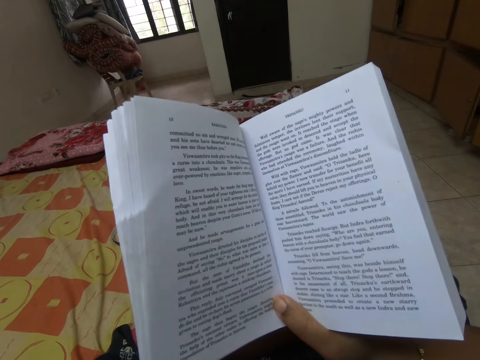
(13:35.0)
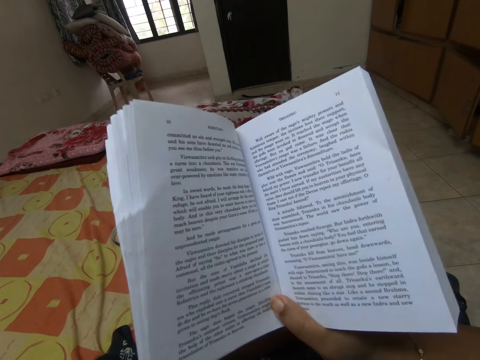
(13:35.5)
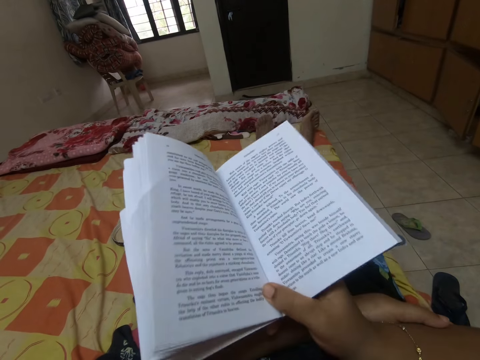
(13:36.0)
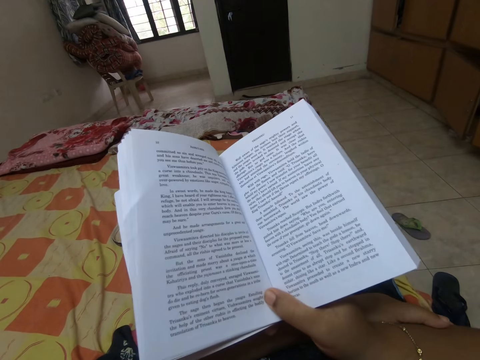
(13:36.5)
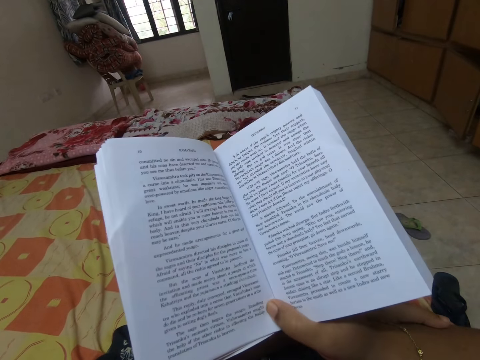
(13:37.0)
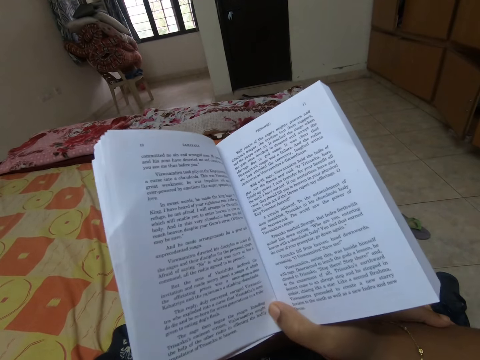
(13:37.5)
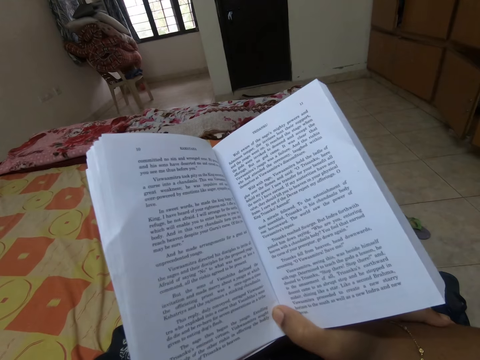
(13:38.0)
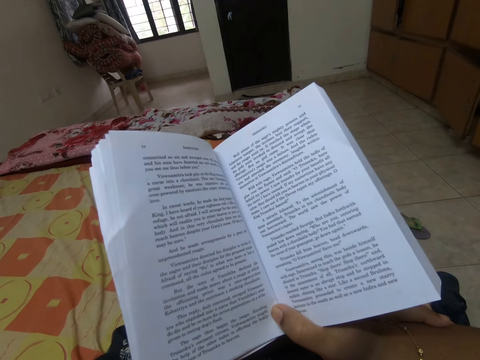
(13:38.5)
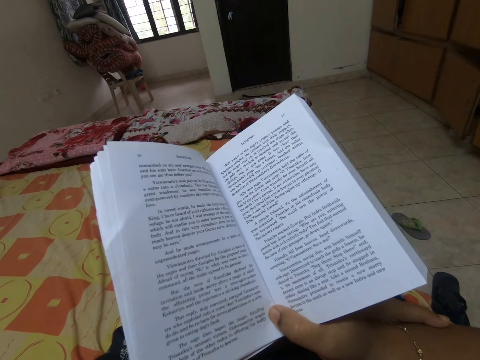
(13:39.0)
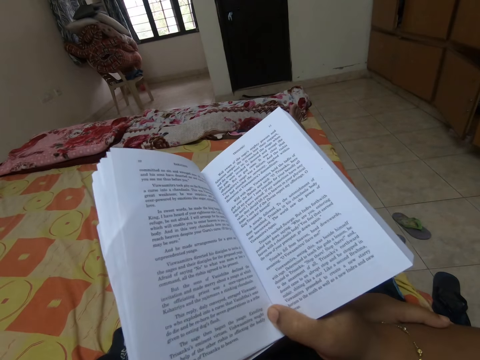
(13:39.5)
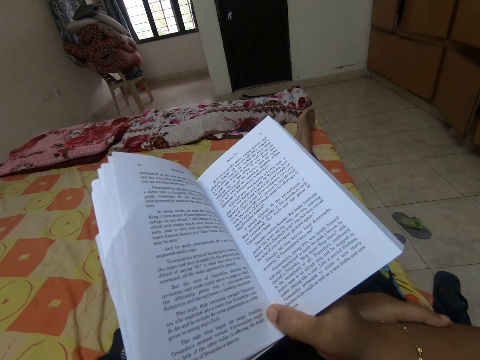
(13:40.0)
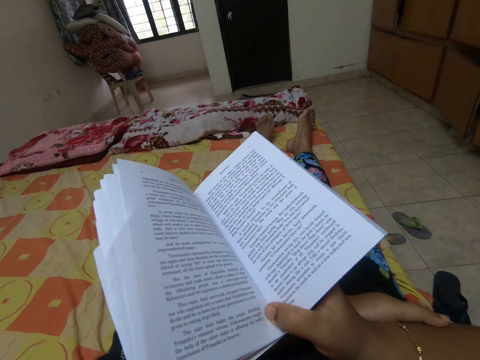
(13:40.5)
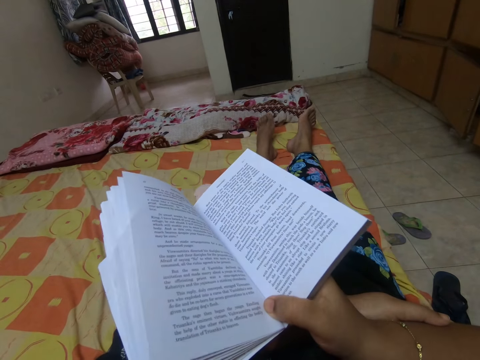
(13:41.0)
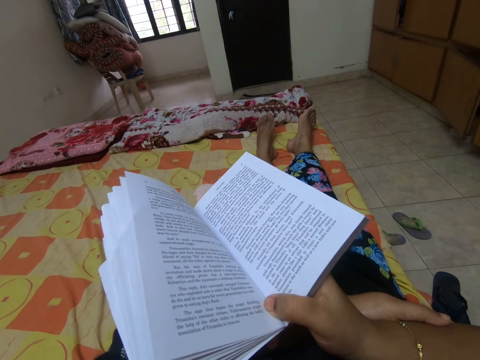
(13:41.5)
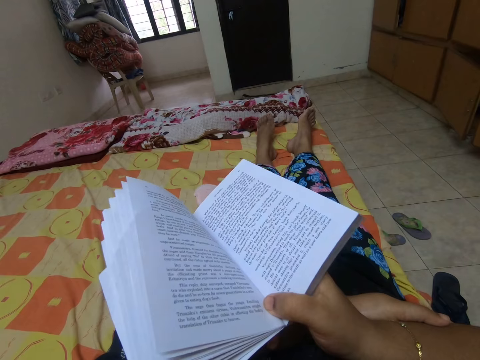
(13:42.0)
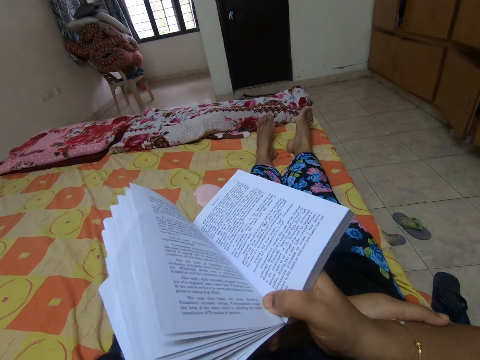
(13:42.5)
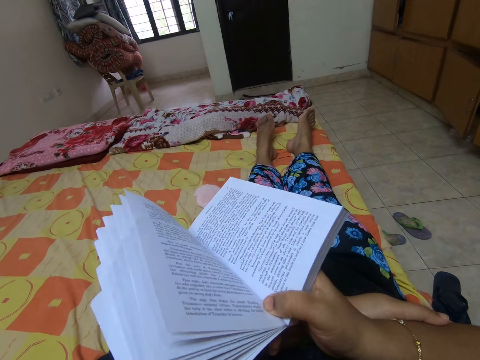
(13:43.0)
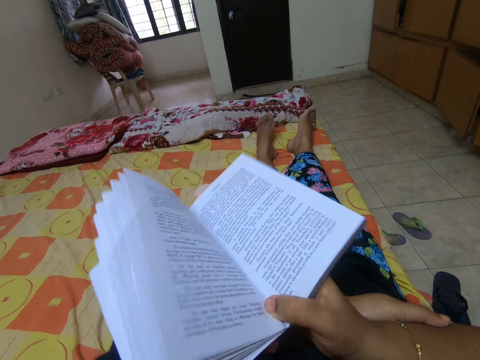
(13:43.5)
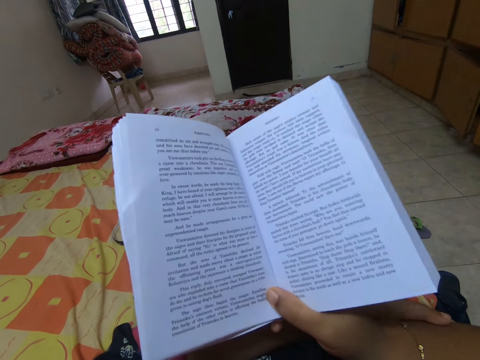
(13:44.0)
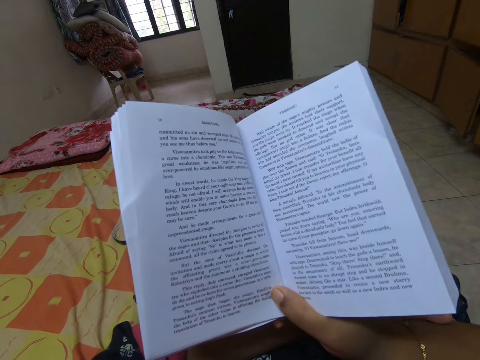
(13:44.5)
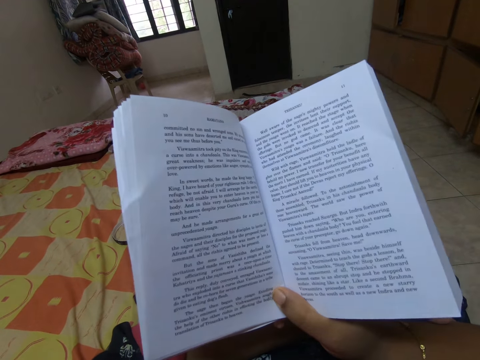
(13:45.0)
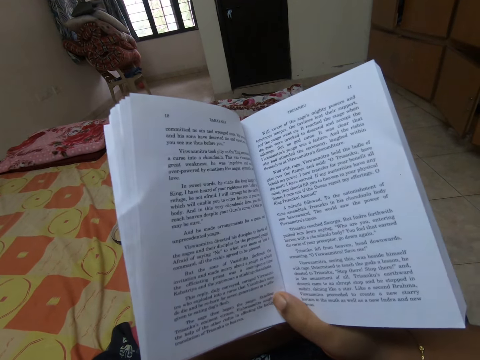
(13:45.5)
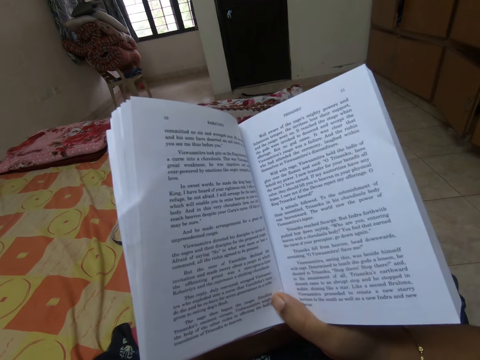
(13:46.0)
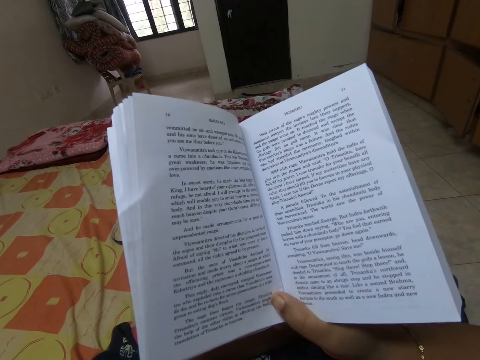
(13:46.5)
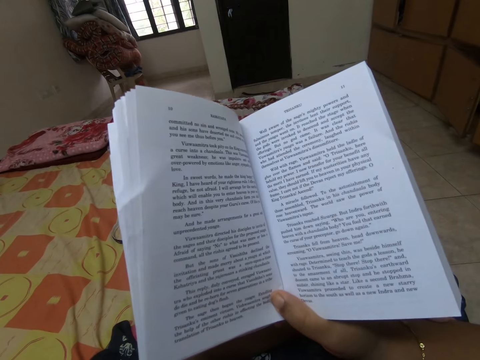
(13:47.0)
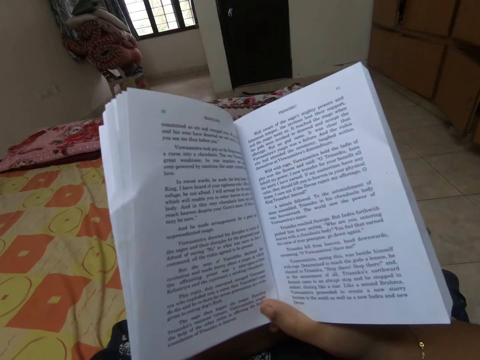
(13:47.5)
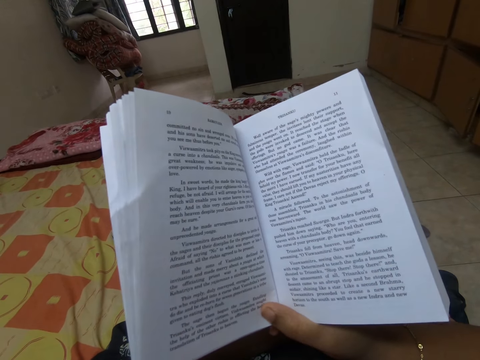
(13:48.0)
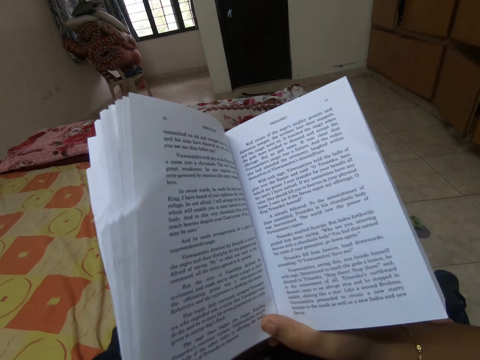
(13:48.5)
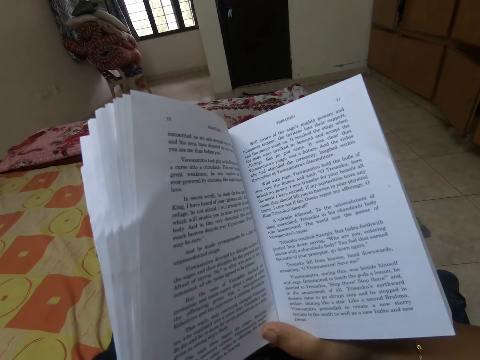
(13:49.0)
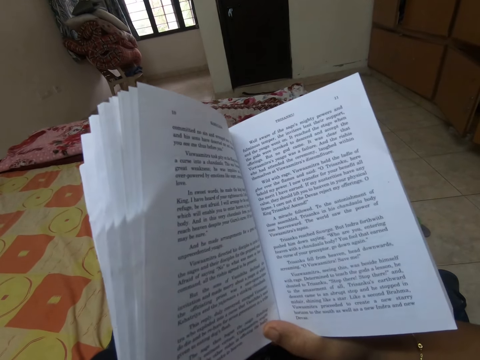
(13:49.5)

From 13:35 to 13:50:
The camera wearer drops a book. They move the book. They move the book again.

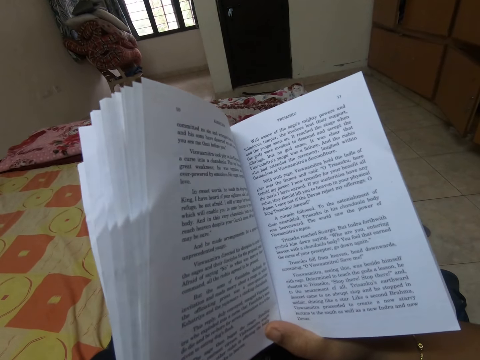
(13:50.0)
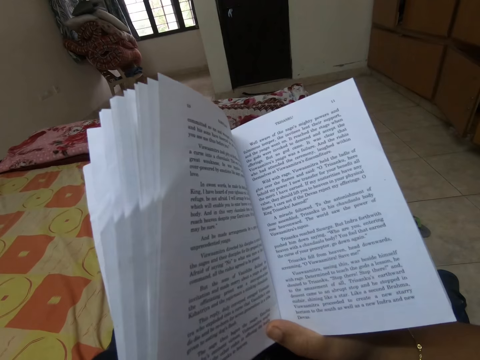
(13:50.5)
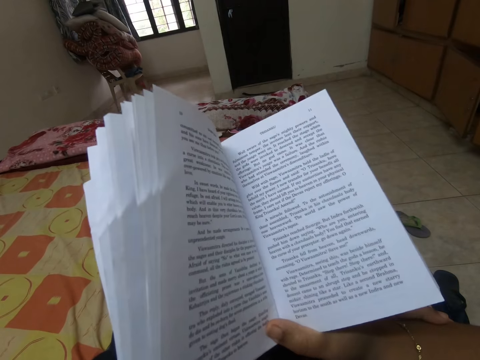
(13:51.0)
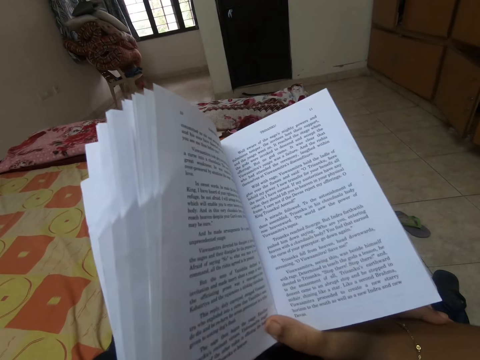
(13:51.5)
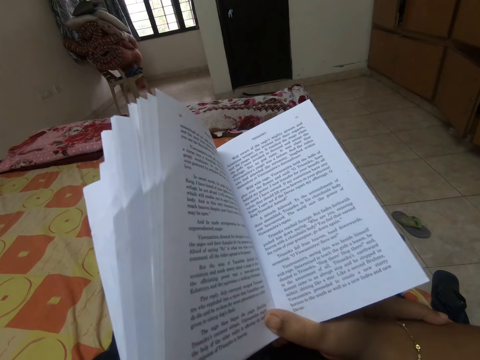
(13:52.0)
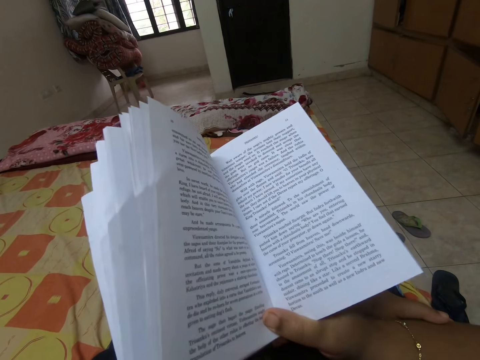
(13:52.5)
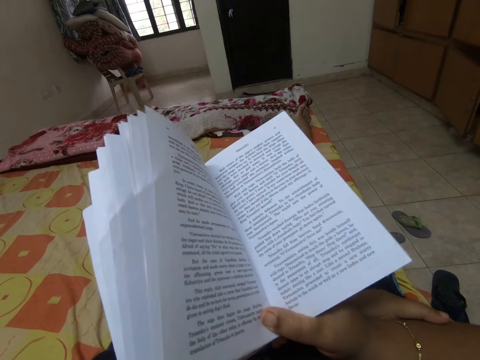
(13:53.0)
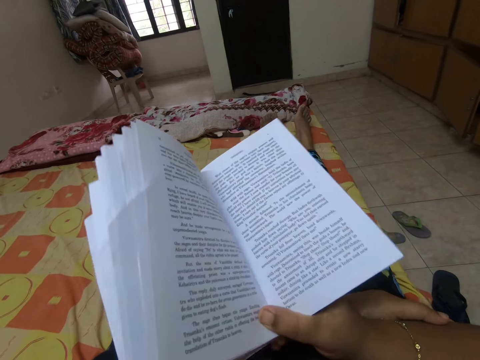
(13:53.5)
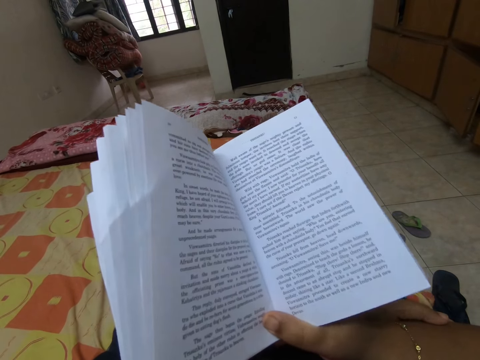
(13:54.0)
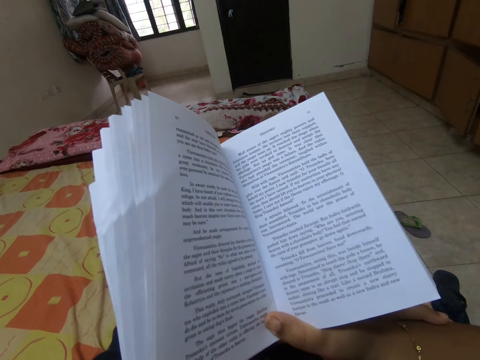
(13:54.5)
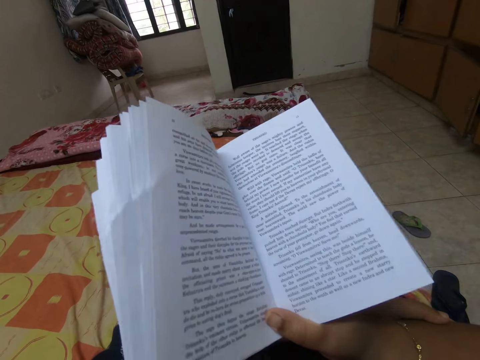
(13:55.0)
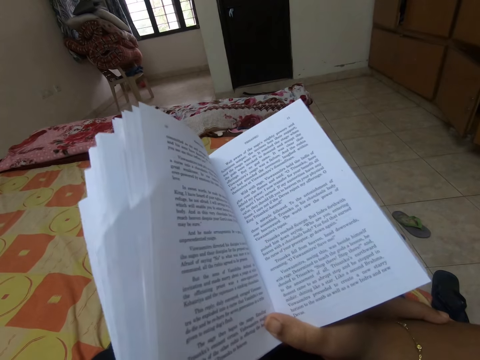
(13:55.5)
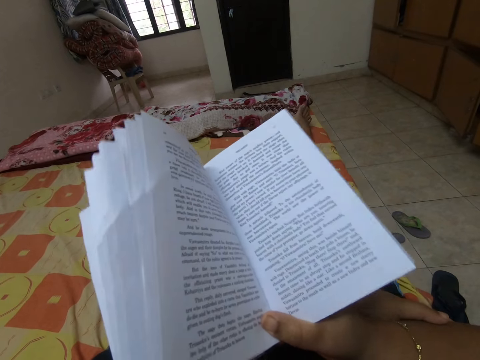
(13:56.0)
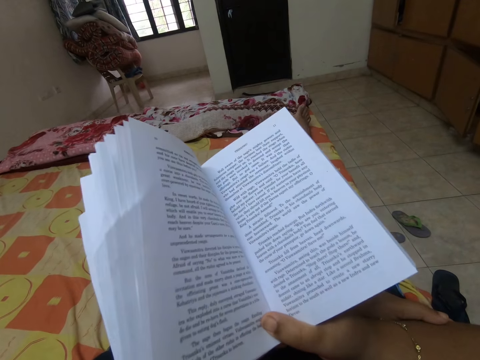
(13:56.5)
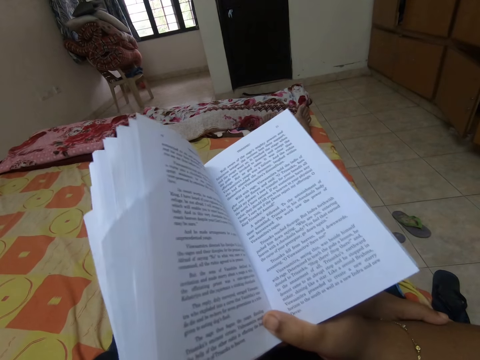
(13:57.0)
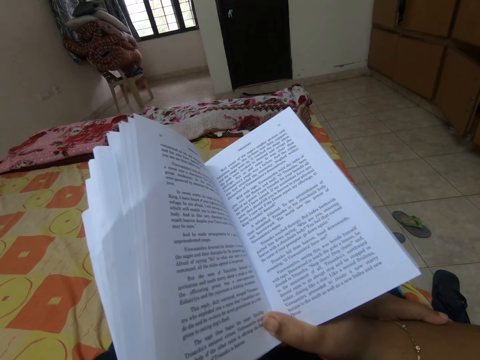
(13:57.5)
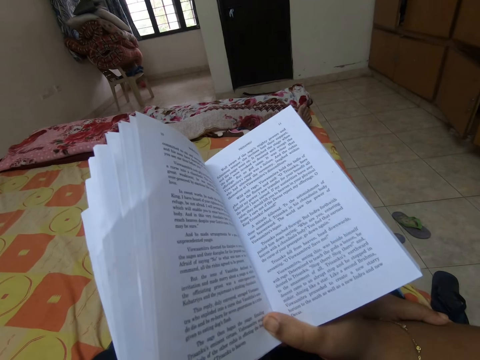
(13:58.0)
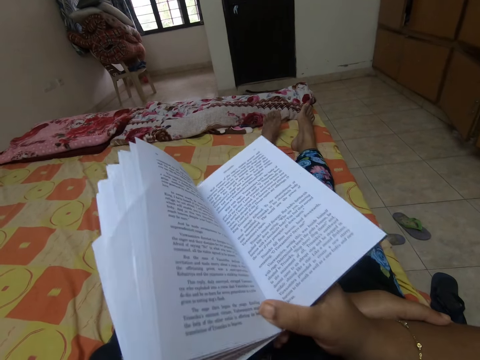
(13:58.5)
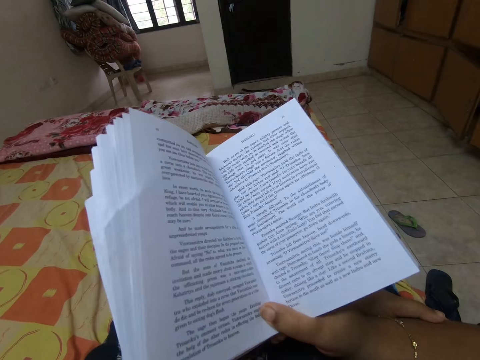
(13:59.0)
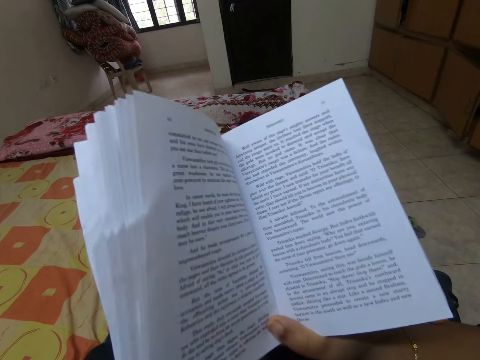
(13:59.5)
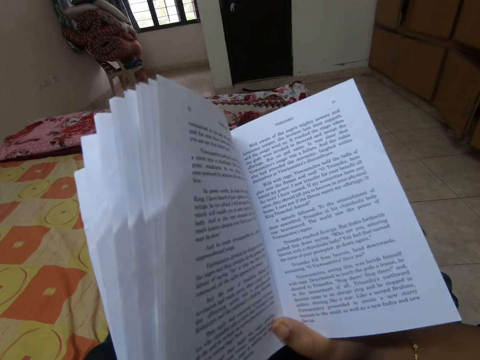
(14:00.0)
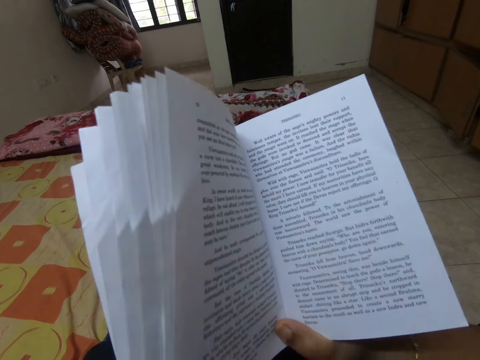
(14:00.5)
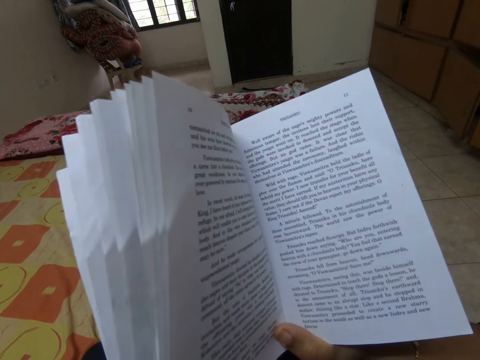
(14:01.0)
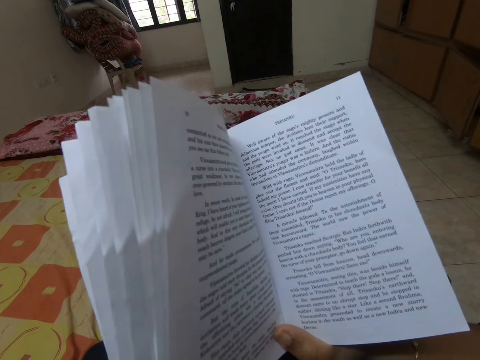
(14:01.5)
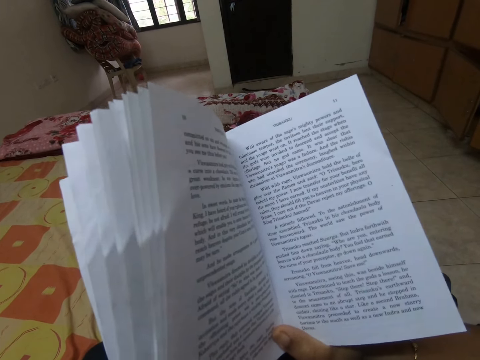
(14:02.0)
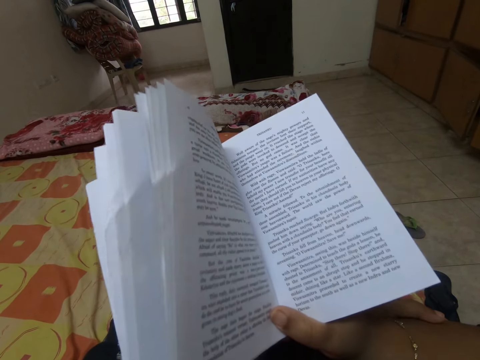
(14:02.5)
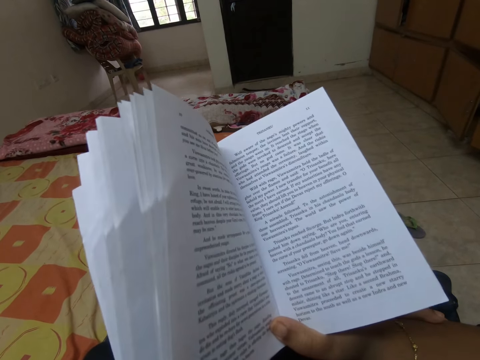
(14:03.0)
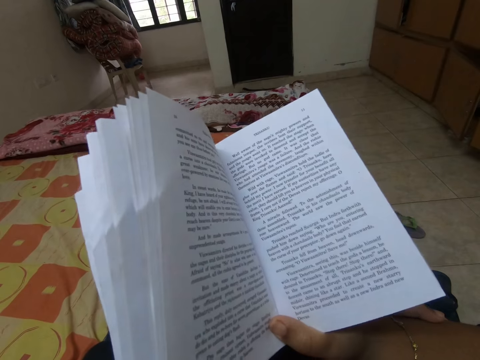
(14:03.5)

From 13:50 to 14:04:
The camera wearer reads a book.
